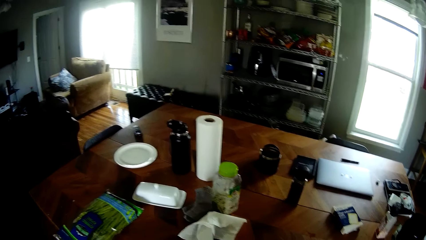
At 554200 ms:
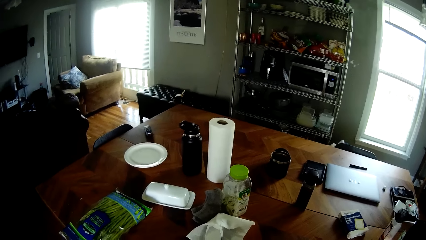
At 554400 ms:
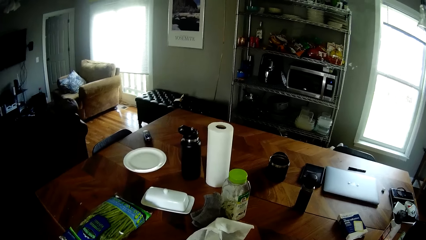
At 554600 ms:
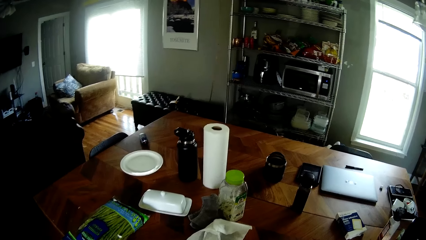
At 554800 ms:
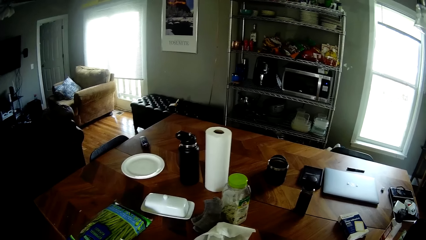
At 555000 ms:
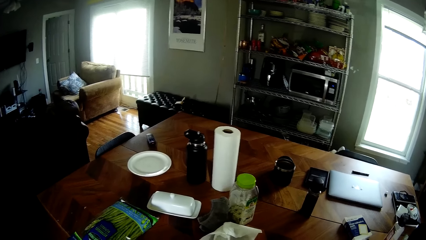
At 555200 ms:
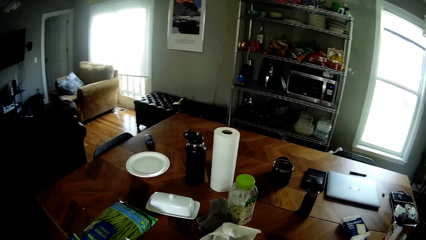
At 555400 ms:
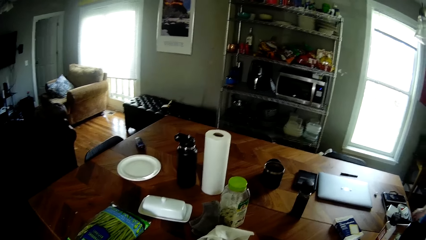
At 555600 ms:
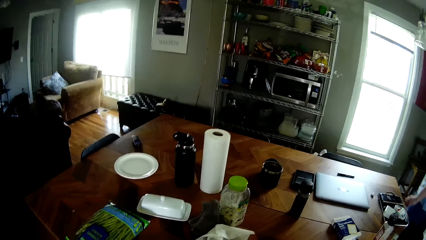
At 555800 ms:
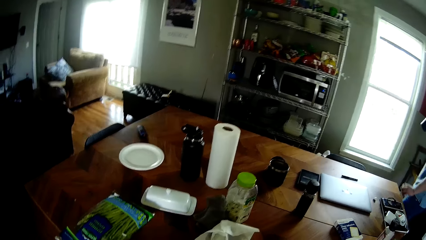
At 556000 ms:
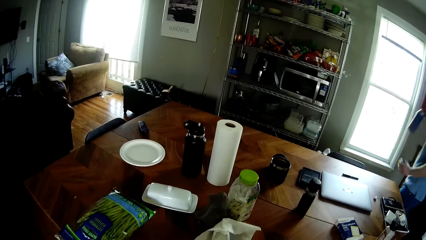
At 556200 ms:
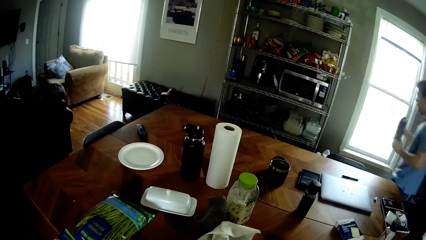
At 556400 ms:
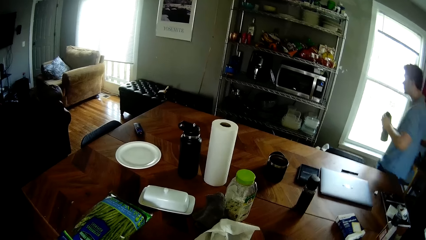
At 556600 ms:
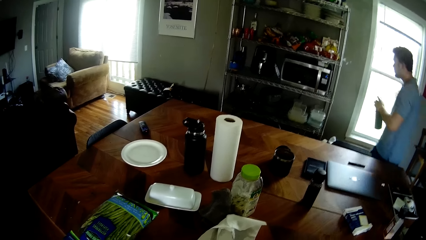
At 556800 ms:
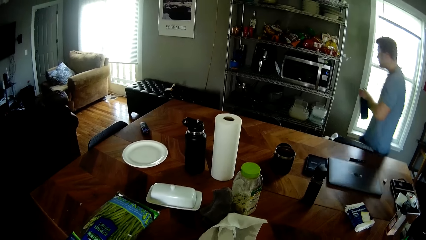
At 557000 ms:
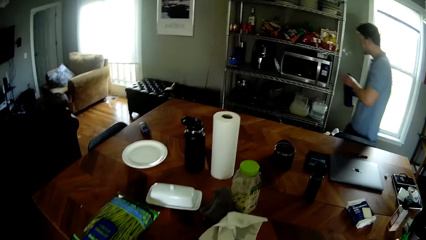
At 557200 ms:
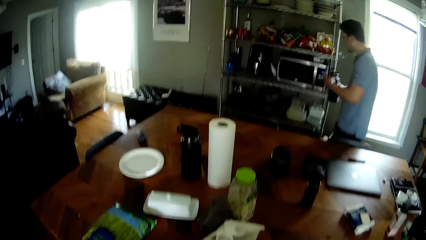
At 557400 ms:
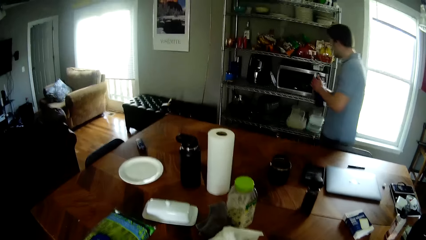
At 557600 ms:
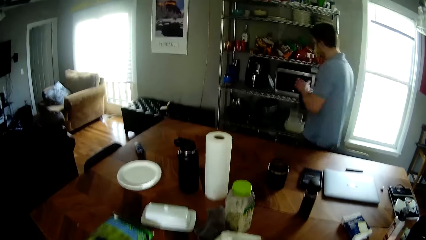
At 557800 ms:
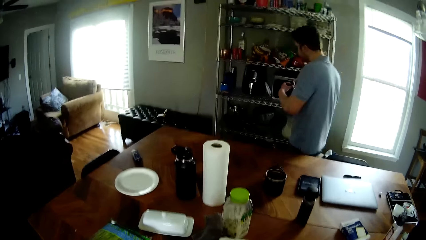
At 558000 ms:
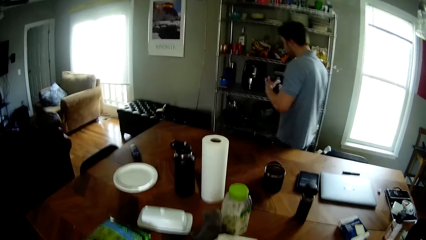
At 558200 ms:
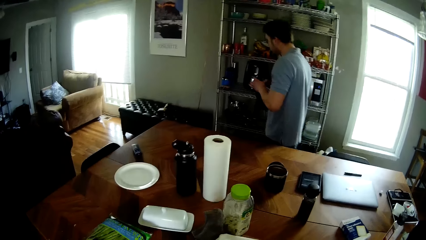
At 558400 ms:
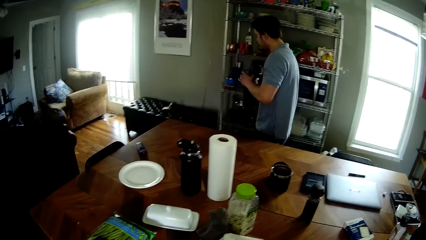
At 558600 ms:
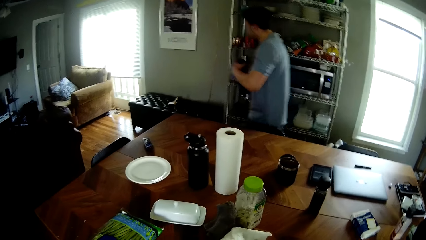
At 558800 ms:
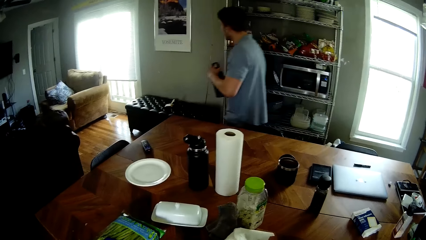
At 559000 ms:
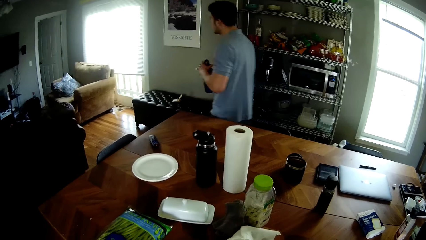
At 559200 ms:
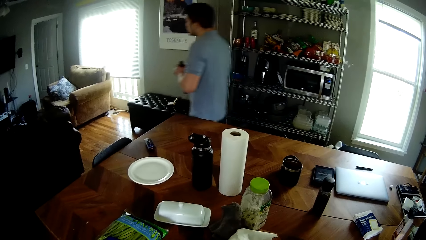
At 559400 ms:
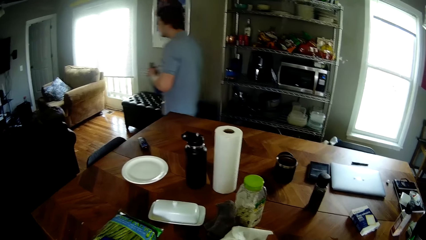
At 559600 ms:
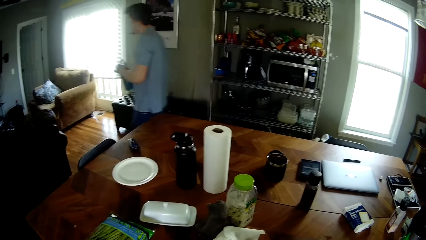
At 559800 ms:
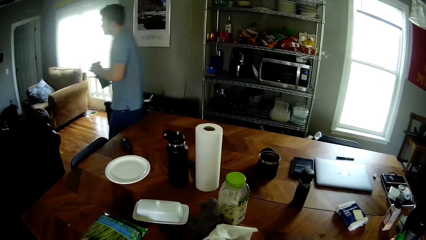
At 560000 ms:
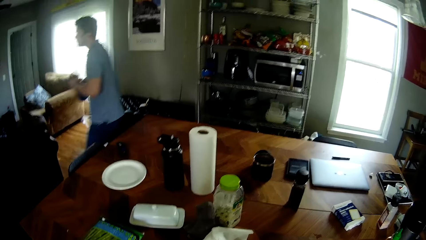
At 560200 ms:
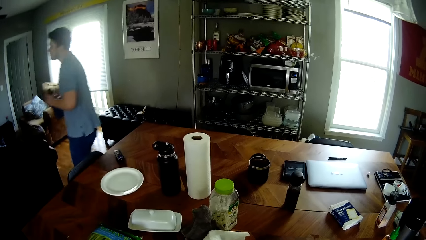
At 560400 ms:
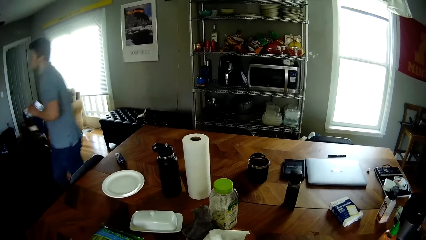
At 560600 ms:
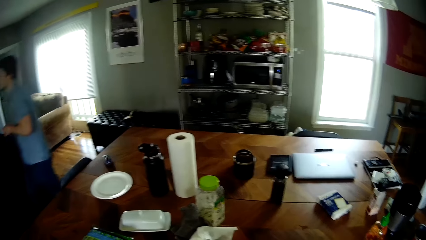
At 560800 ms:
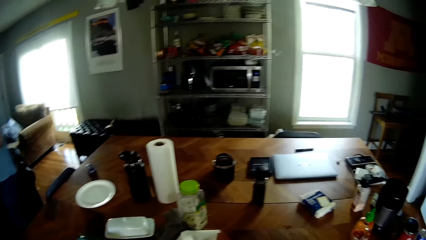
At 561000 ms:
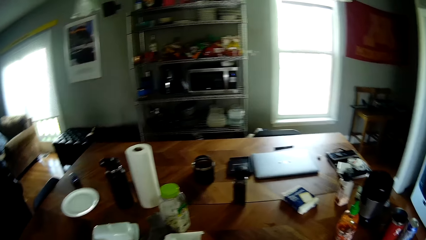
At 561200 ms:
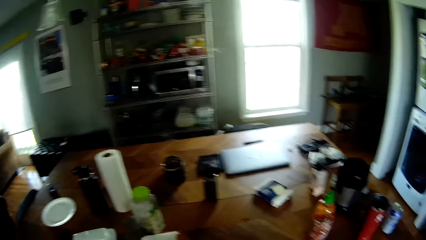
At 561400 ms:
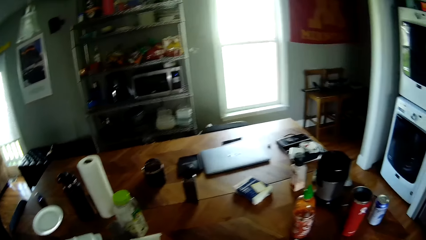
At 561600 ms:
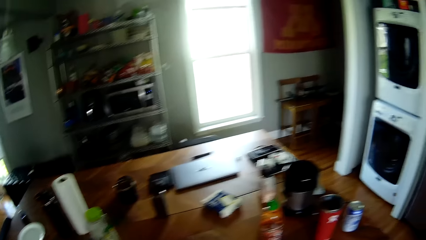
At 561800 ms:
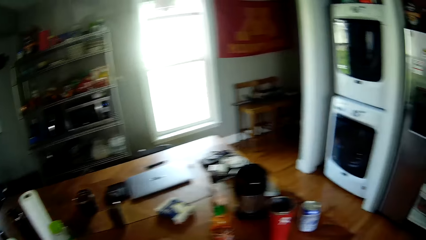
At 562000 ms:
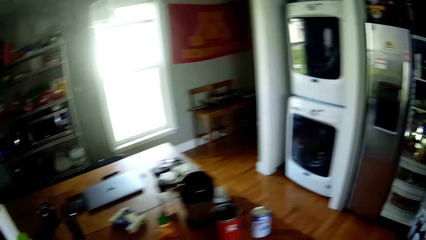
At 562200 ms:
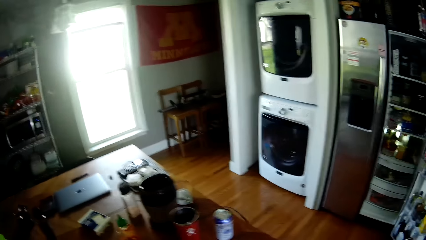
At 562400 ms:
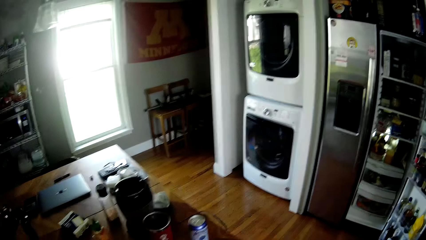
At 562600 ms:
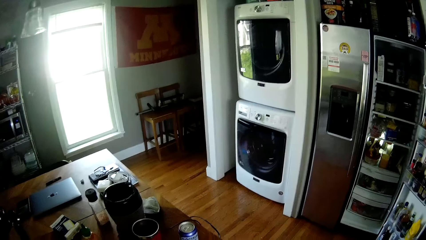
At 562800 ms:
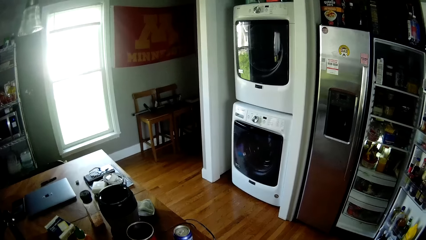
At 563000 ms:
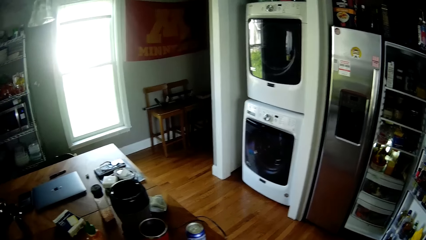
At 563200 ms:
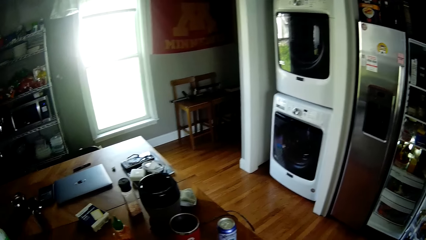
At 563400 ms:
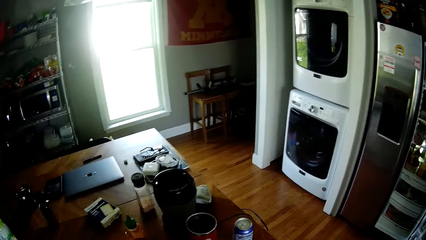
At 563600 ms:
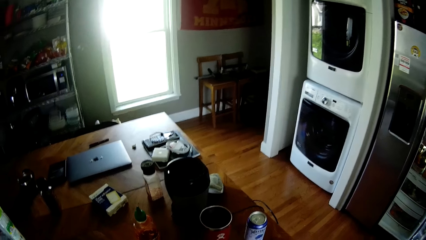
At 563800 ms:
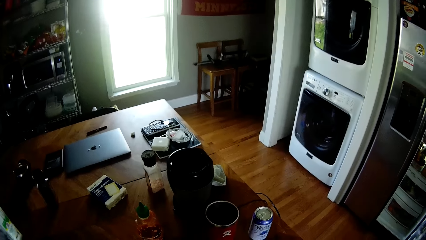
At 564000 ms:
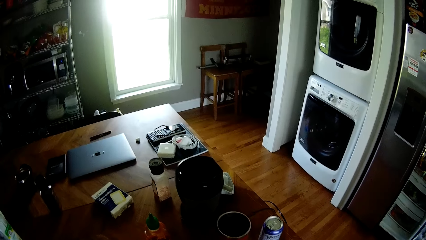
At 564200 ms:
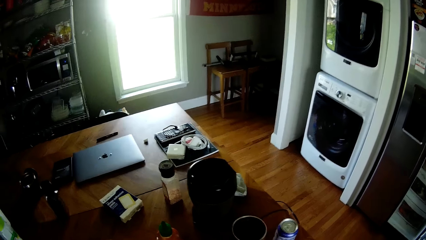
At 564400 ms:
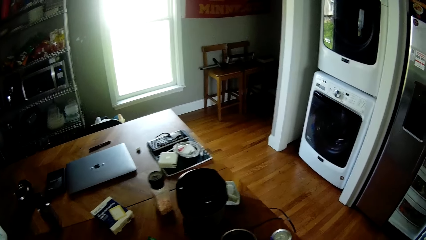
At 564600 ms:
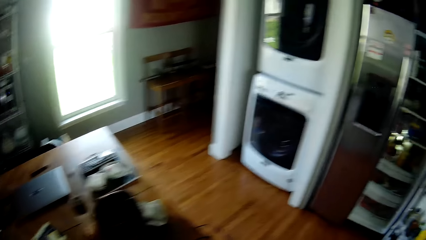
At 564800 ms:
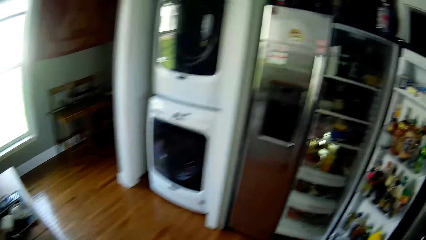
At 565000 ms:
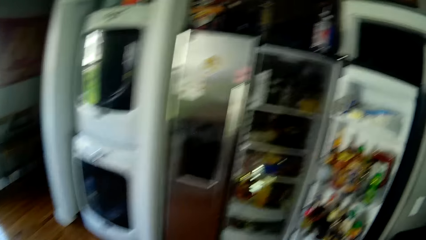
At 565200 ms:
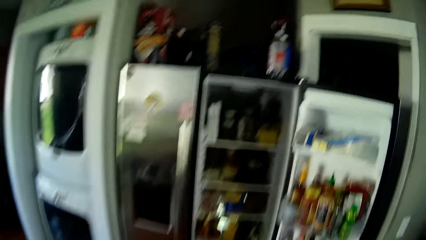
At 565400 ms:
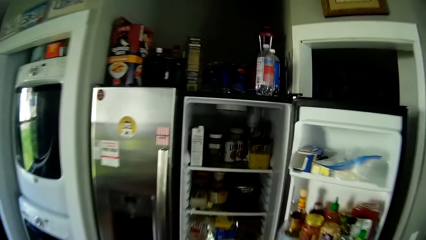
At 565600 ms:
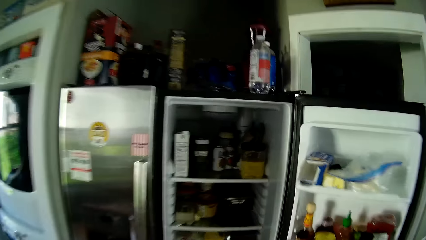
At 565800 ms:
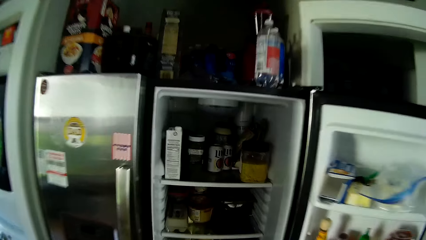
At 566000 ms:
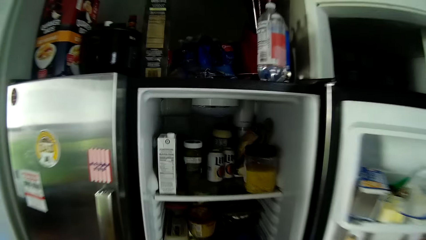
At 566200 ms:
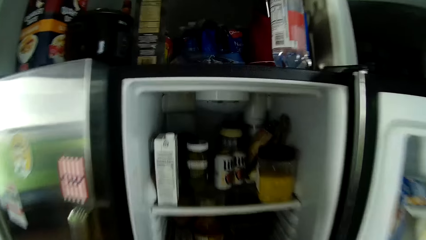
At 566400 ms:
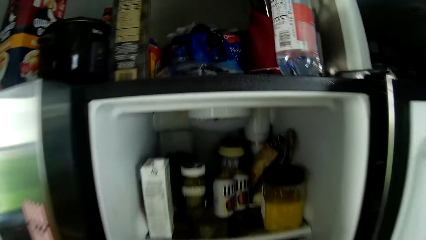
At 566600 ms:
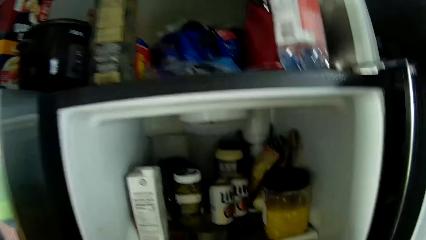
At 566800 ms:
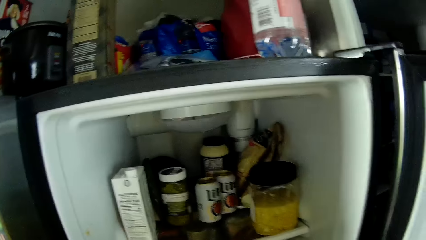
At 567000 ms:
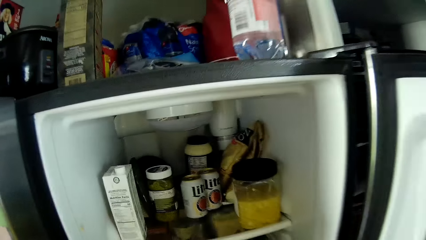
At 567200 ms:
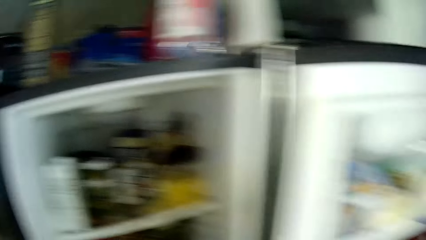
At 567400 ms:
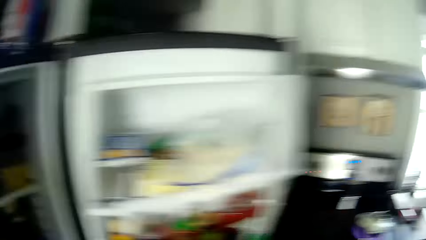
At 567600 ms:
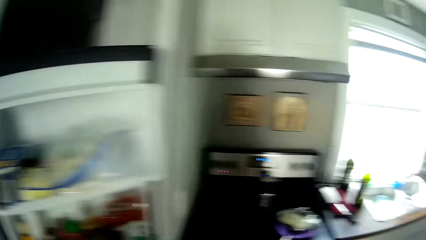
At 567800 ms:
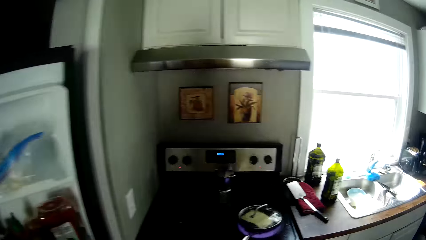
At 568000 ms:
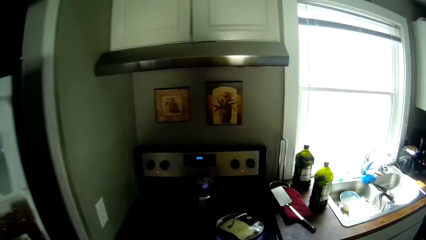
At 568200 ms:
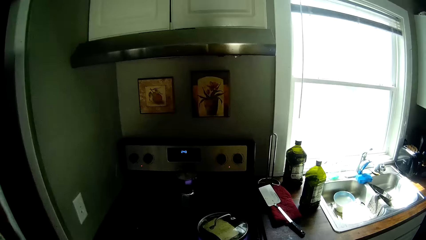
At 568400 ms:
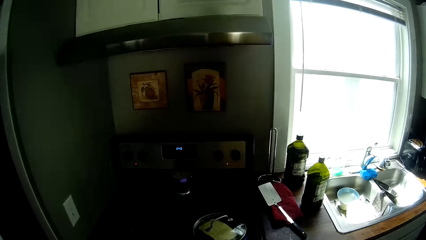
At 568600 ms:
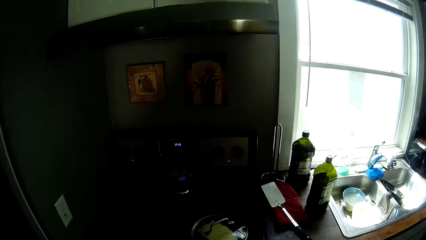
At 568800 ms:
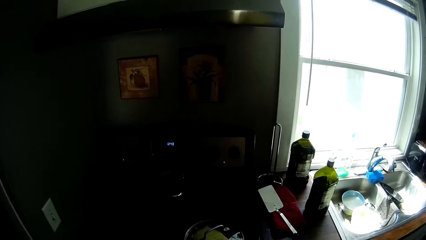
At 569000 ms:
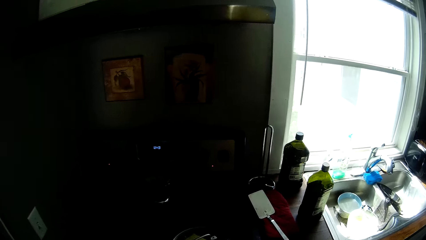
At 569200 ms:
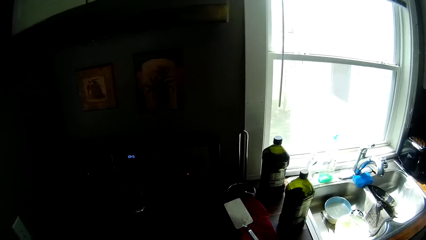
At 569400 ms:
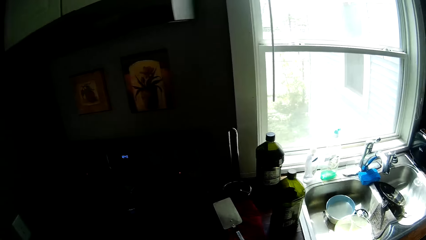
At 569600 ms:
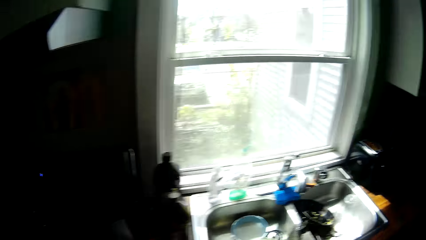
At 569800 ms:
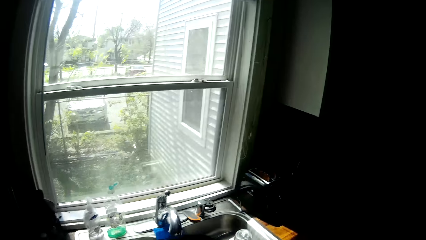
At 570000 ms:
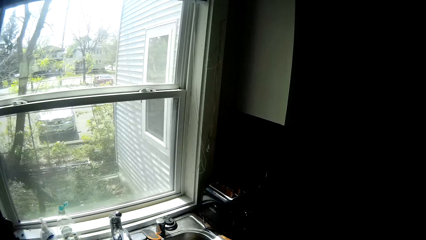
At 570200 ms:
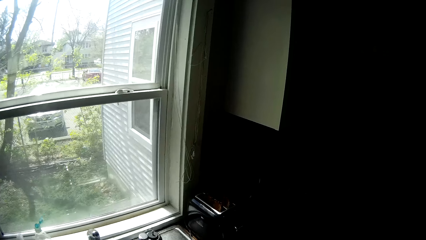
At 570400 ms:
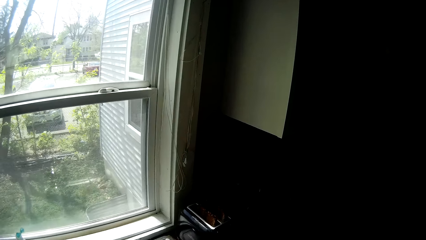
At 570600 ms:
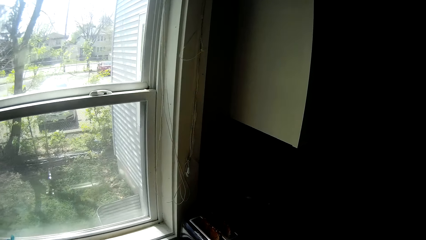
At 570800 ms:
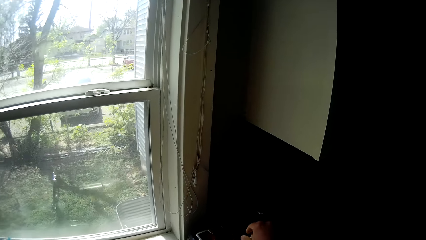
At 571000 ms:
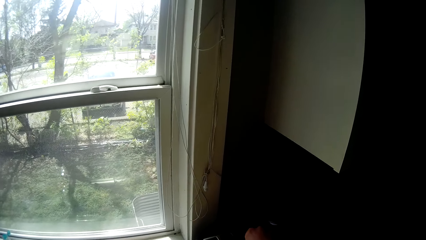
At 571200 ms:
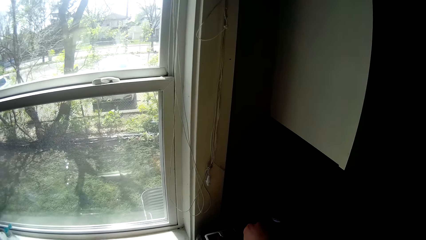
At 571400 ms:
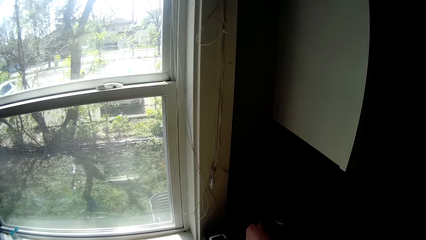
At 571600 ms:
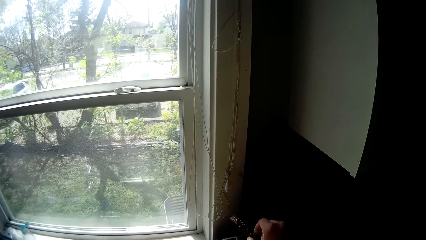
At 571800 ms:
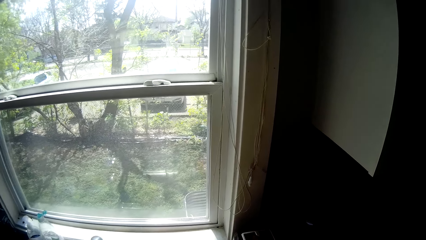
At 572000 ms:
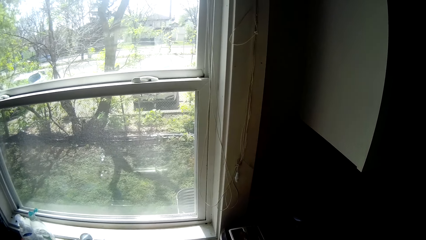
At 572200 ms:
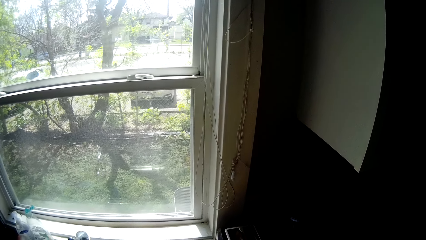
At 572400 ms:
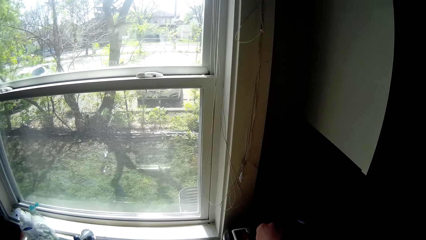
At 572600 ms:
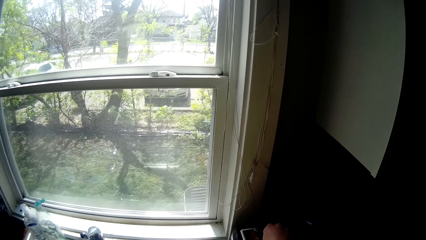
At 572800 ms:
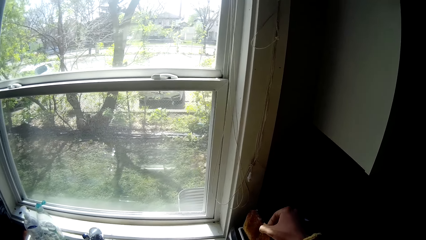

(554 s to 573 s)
The man holds a black water bottle. The man covers the black water bottle with his left hand. The camera wearer walks around. They carry a toast bread from a toaster machine. They pick up something.
